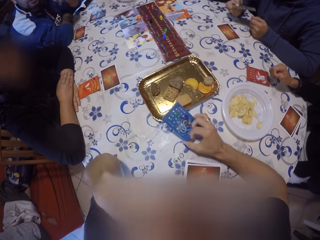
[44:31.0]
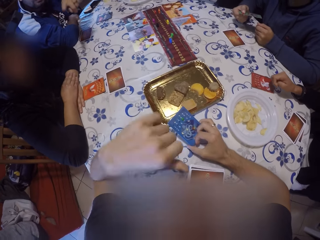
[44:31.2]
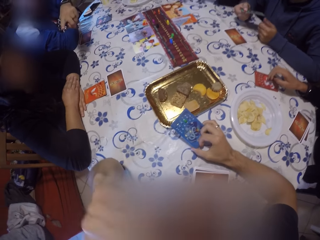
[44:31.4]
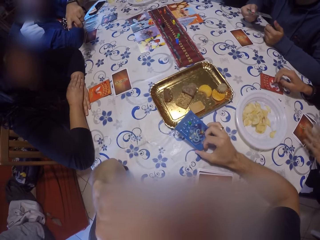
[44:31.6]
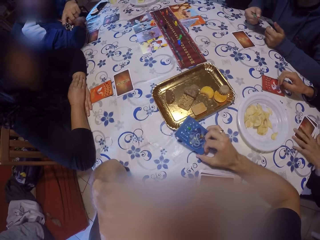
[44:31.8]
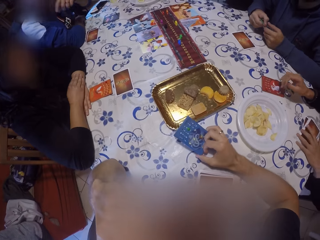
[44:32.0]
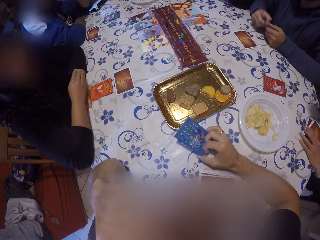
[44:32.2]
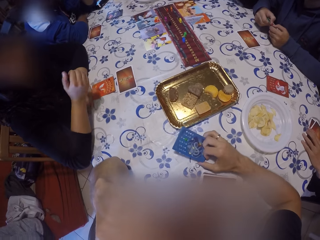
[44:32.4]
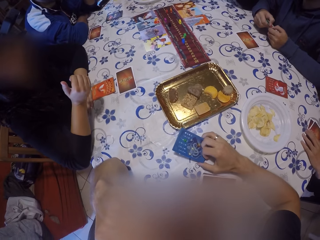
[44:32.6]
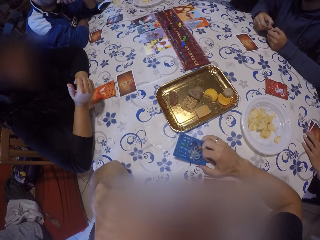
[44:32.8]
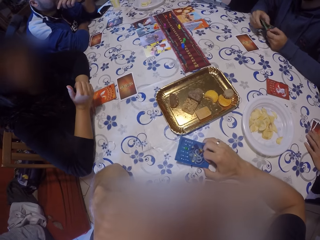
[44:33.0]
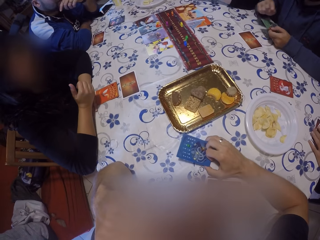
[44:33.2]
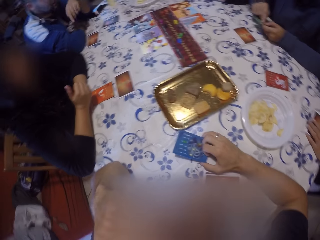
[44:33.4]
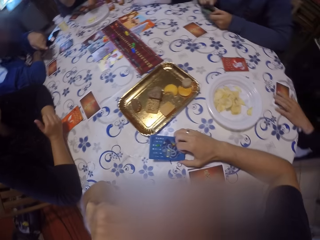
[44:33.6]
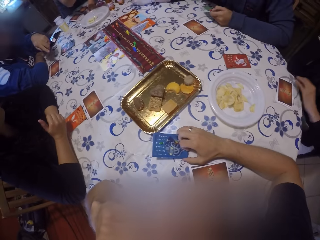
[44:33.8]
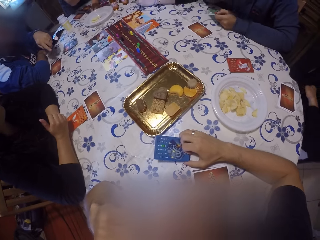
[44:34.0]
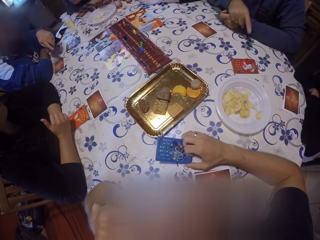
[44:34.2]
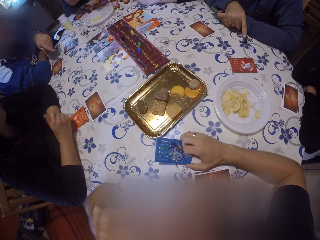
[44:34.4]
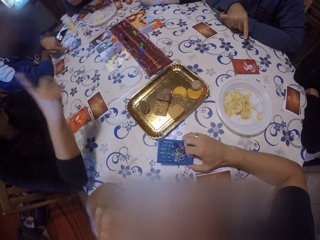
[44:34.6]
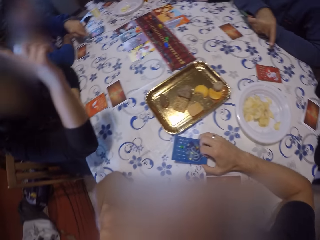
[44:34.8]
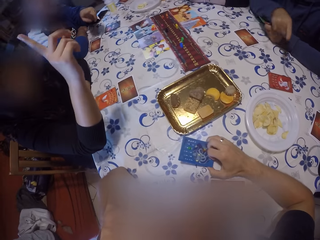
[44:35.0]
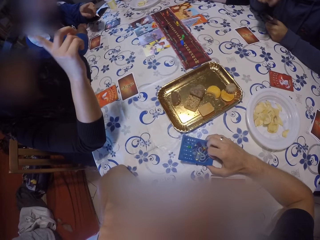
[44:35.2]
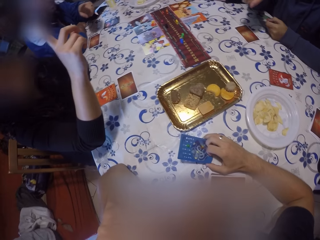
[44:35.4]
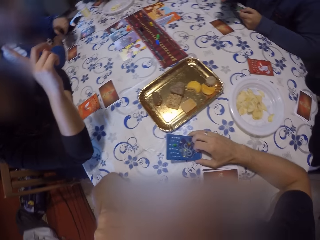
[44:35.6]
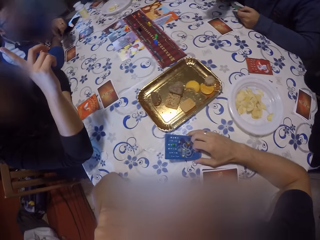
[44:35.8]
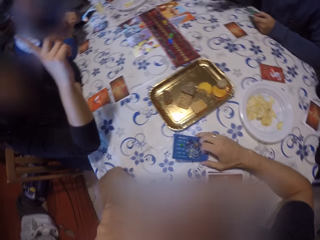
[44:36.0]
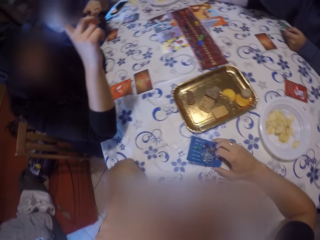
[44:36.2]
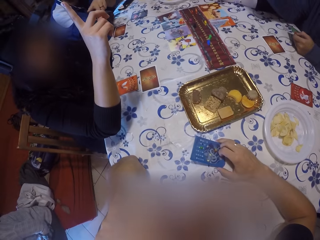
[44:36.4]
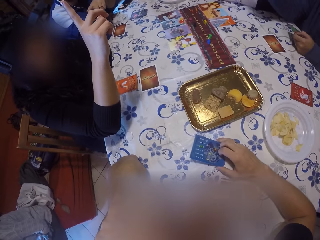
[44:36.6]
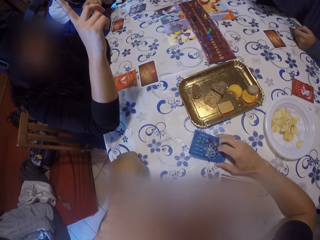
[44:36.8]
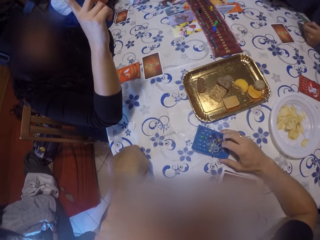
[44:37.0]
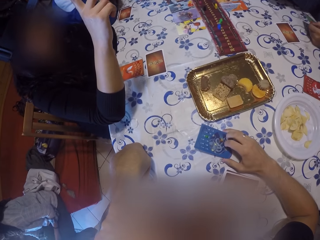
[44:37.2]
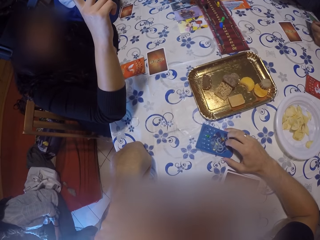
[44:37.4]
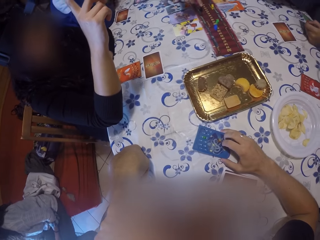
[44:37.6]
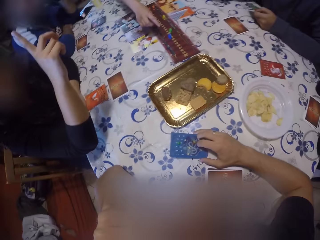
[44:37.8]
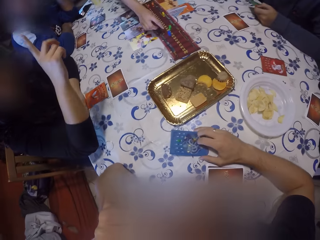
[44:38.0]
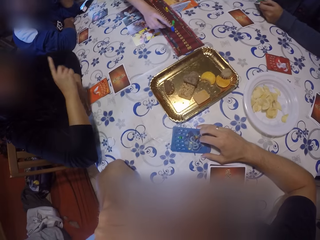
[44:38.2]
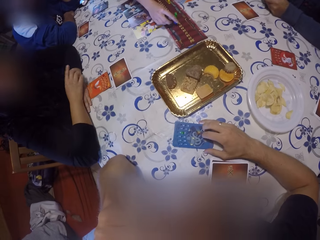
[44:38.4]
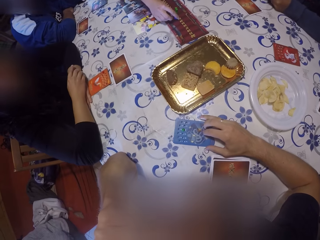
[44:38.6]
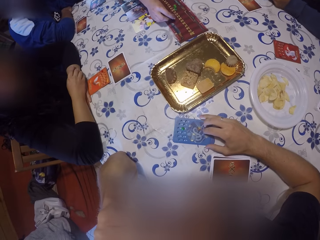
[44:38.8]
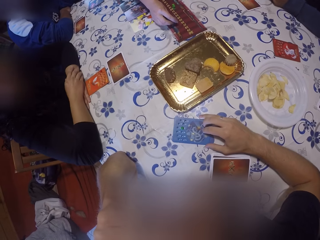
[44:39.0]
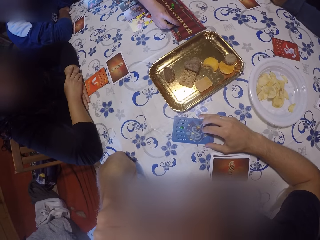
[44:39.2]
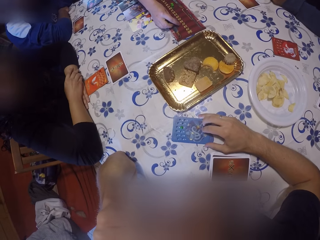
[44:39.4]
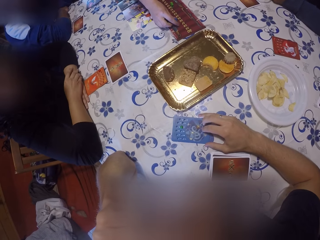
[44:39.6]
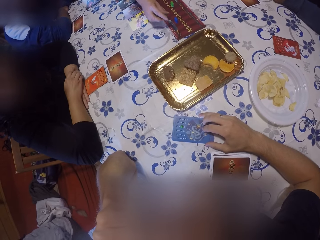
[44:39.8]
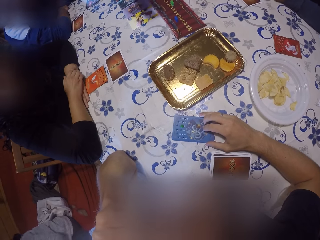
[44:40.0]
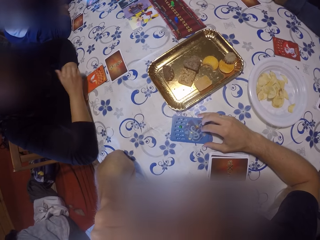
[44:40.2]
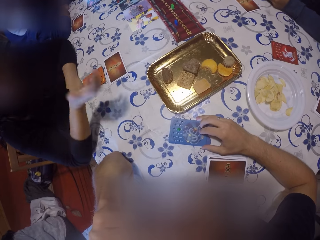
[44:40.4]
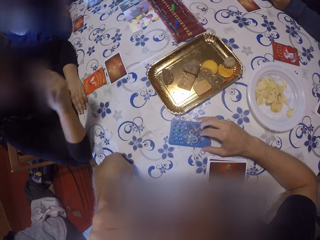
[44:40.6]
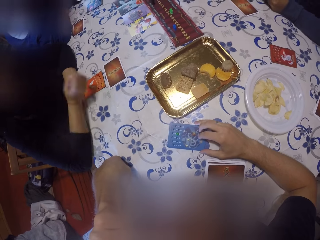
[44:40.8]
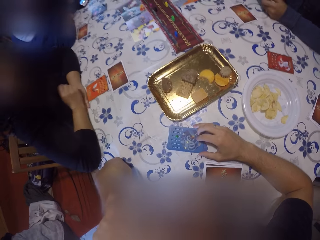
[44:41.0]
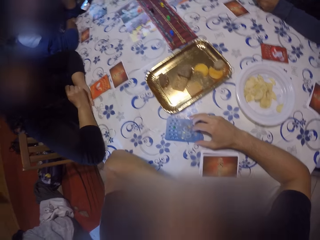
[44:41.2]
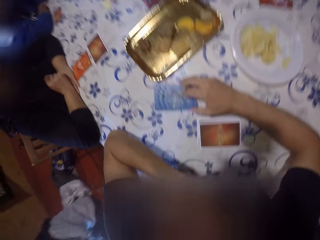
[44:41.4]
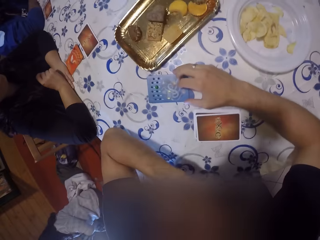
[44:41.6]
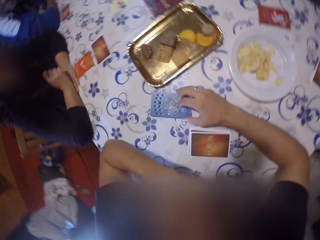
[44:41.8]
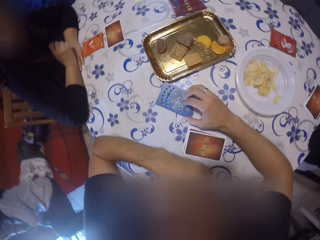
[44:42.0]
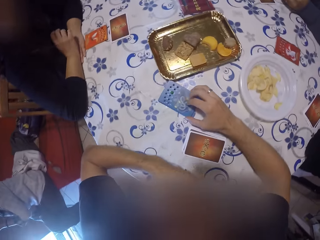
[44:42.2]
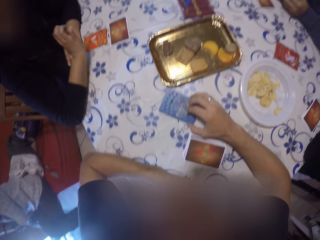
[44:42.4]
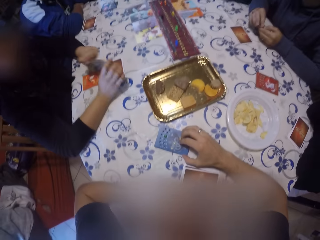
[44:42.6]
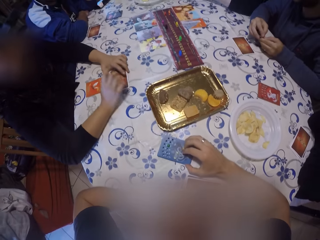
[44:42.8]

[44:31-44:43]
The camera wearer touches his face. A person gestures. Another person touches poker cards. A man holds a card with both hands. The camera wearer puts his hands on his face. The man holds the card with his left hand. A third person points on a poker card on the table. A fourth person gestures. A woman touches some cards on the table with her right hand. A fifth person plays a poker game. The fourth person puts a hand on the table and gestures.

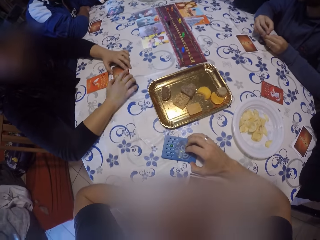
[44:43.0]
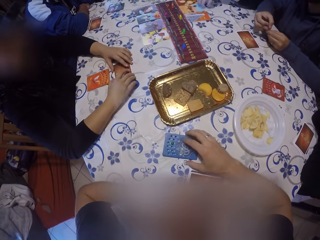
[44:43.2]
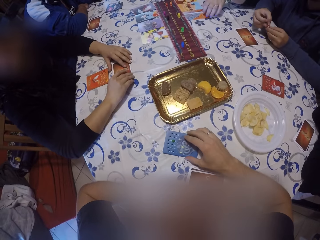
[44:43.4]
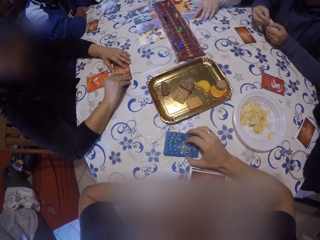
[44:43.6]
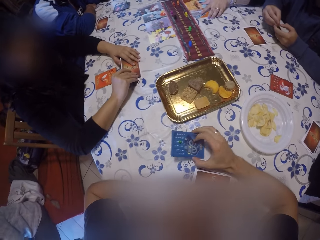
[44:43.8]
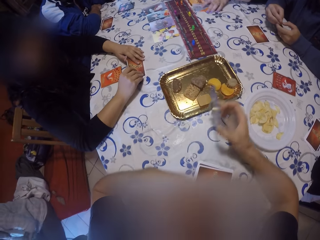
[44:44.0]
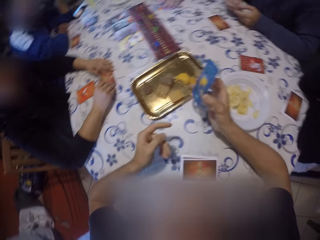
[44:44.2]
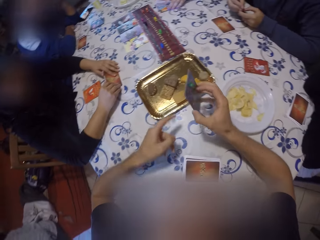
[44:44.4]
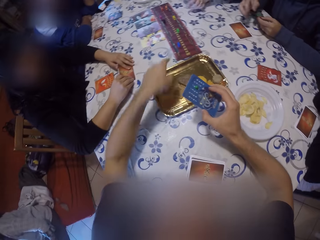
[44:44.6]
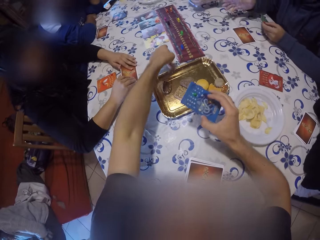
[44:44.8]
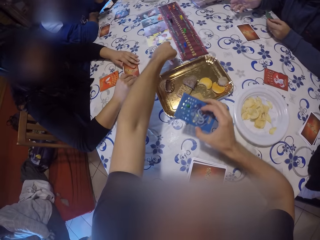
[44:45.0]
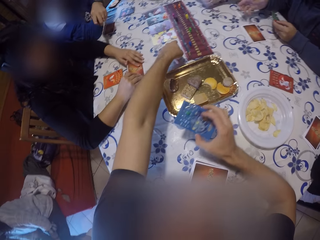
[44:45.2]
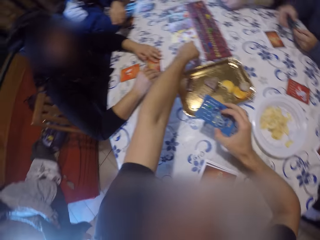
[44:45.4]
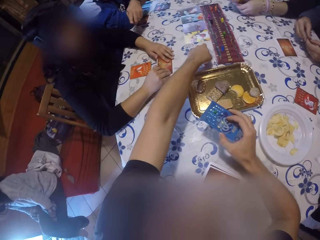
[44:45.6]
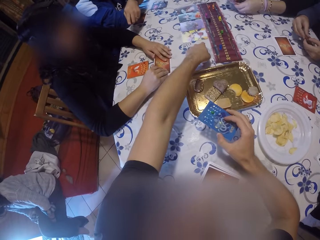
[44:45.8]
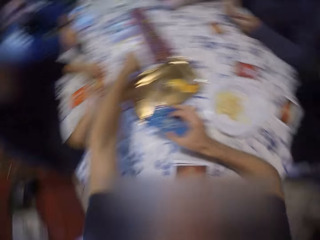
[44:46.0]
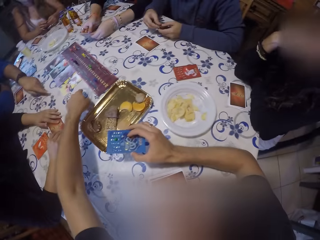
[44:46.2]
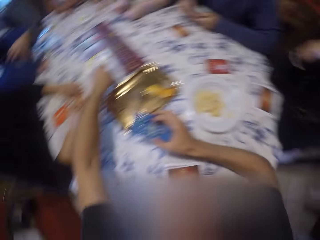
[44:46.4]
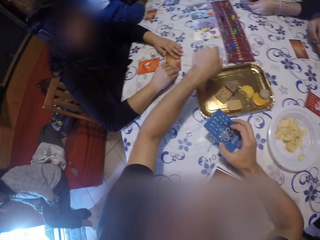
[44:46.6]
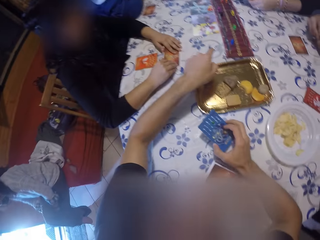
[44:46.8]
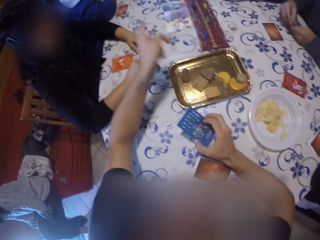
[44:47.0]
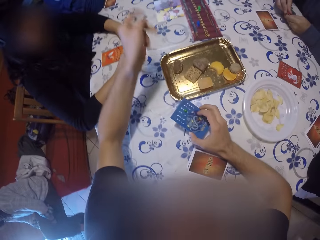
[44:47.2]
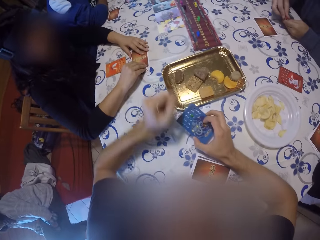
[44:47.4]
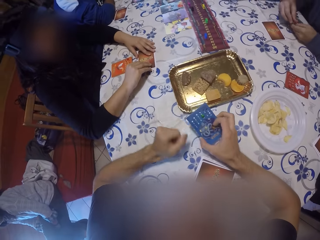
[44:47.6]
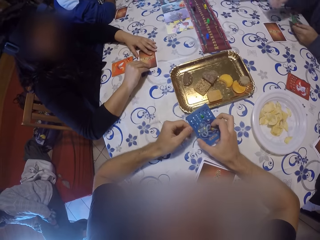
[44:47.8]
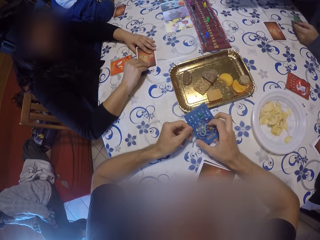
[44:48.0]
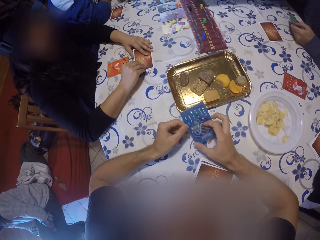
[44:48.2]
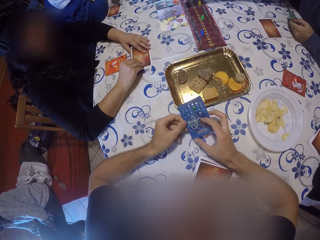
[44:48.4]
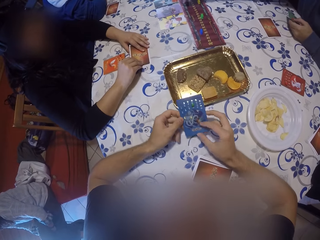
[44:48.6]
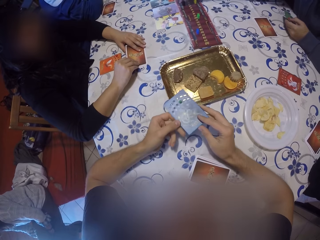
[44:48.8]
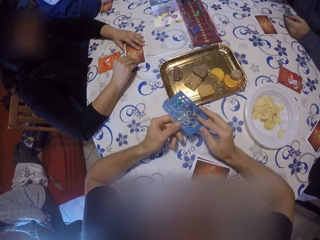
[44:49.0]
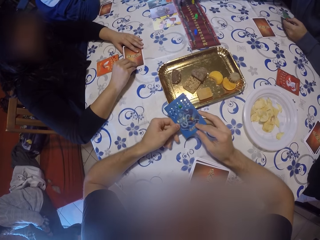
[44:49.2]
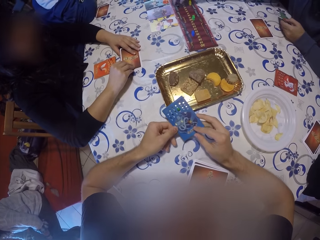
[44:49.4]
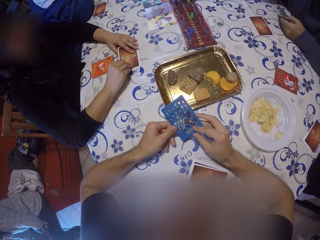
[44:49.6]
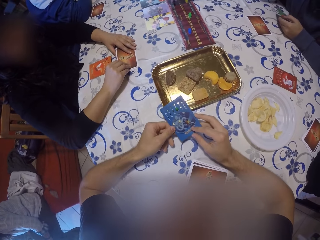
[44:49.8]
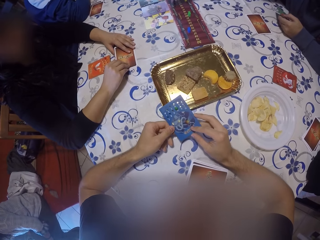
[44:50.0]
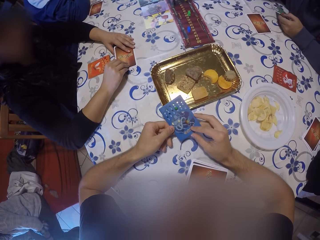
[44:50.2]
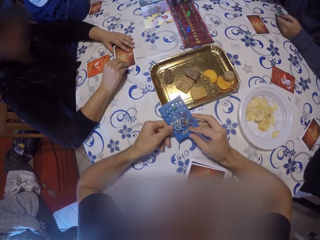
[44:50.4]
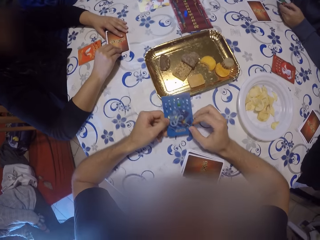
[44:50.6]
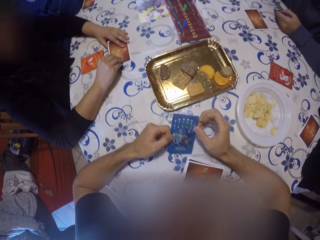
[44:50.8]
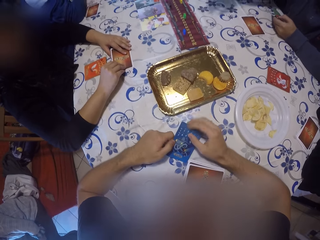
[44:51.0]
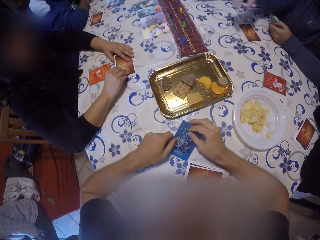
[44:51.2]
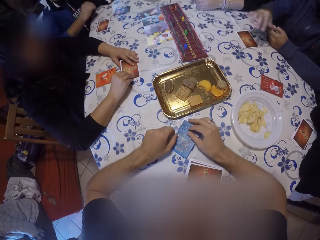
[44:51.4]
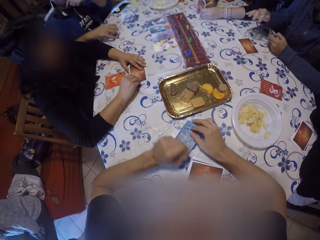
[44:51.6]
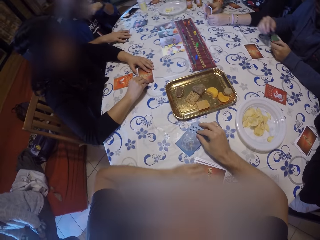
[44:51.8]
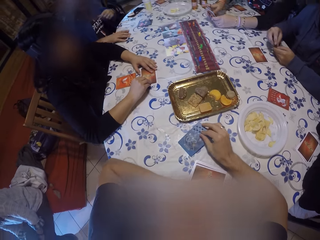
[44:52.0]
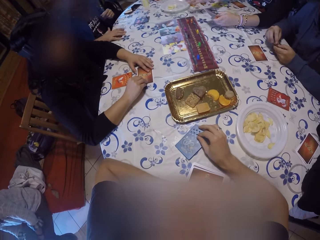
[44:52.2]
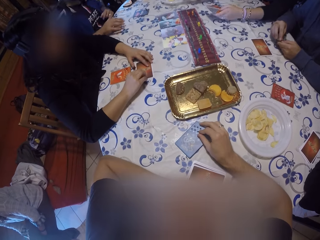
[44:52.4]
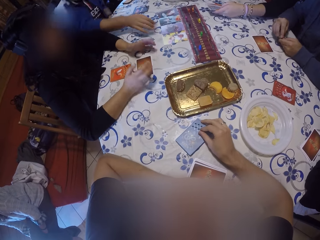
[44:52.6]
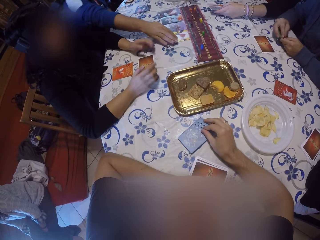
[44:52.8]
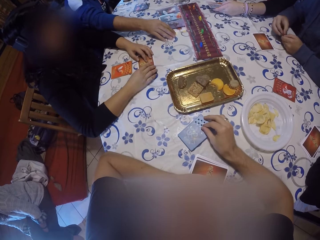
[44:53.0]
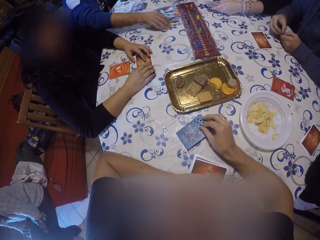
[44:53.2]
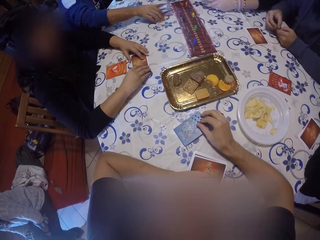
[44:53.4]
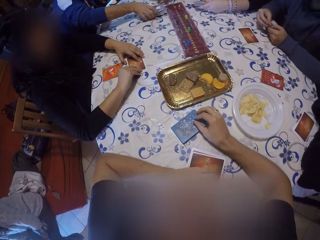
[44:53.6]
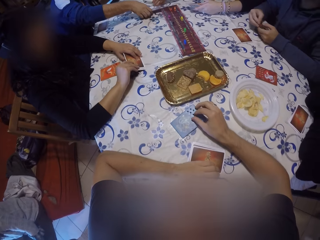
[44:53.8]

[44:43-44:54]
A woman adjusts the cards on the table with both hands. A person touches poker cards on the table. The camera wearer picks a card from the table with his right hand. A man holds a card with both hands. Another man picks a book on the table with his left hand. Another person takes poker cards on the table. The first man holds the card with his left hand. The camera wearer points at a card on the table. The first man gestures. He holds the card with both hands. The second man holds the book with both hands. A third person shows gestures. The camera wearer shows gestures. The first man holds the card with his left hand. The camera wearer holds a card with both hands, drops the card with both hands and holds poker cards on the table with his right hand. A third man adjusts some cards on the table with his right hand. The second man holds the book with his left hand. The first man holds the card with both hands. The third man gathers some cards on the table with his right hand. The third person moves poker cards on the table.
